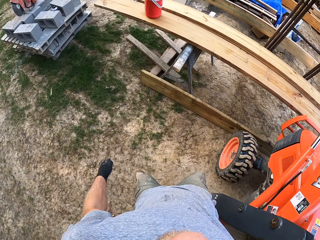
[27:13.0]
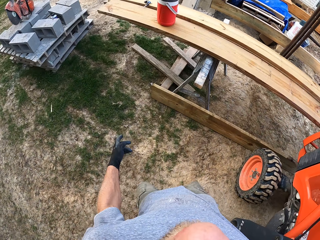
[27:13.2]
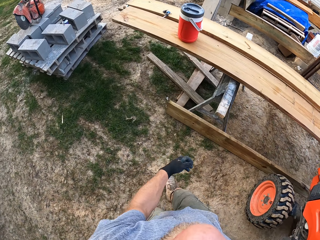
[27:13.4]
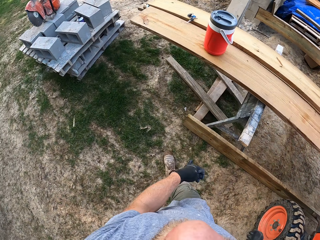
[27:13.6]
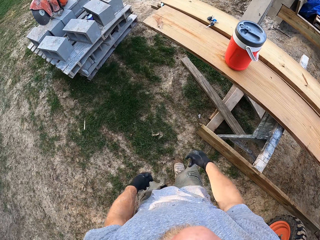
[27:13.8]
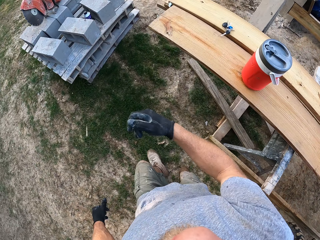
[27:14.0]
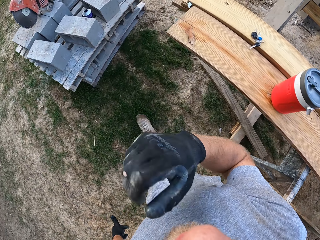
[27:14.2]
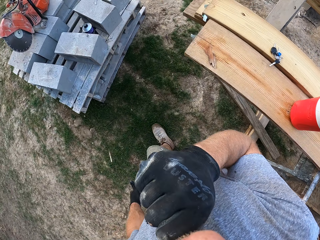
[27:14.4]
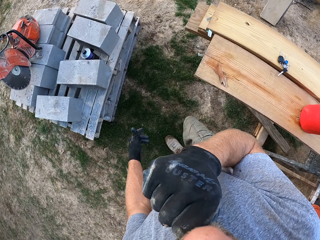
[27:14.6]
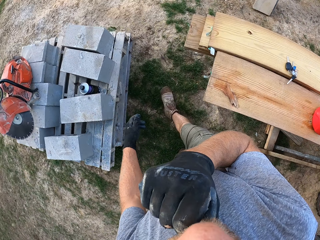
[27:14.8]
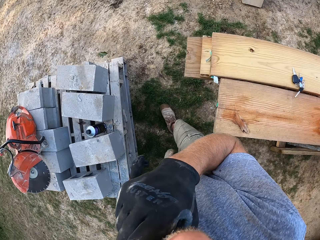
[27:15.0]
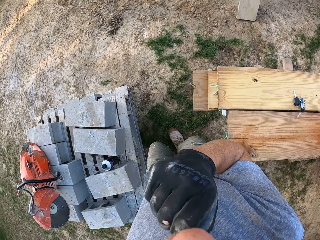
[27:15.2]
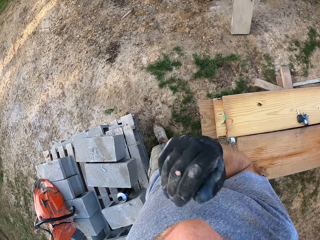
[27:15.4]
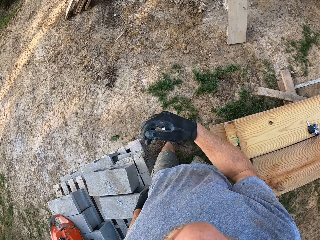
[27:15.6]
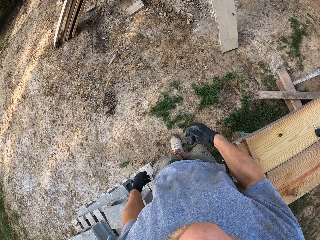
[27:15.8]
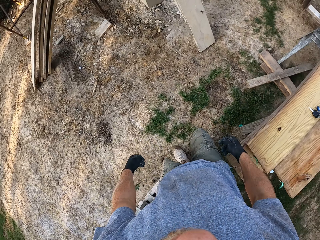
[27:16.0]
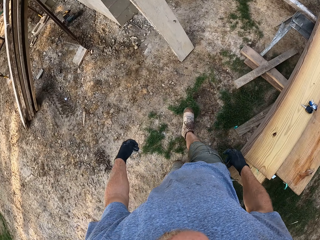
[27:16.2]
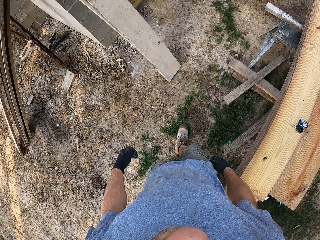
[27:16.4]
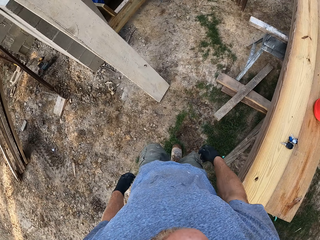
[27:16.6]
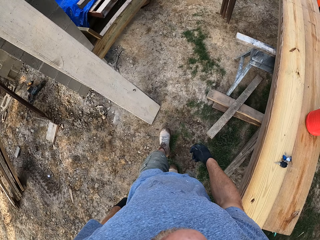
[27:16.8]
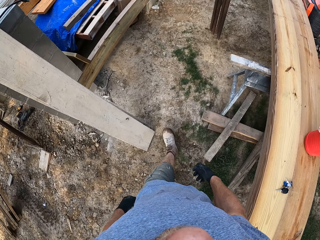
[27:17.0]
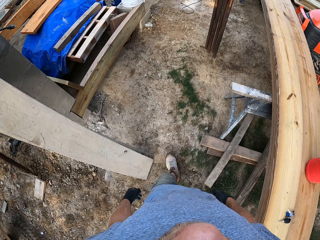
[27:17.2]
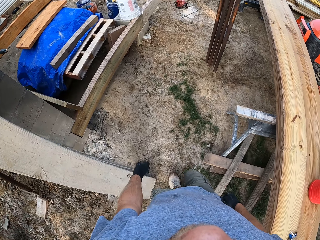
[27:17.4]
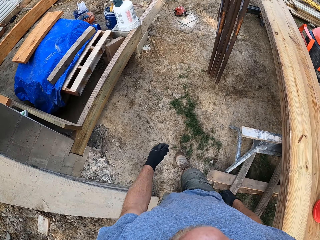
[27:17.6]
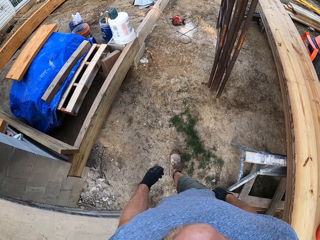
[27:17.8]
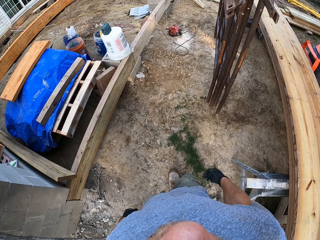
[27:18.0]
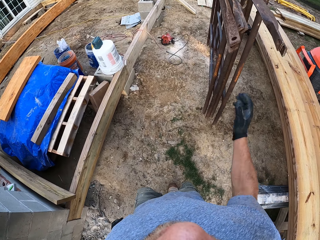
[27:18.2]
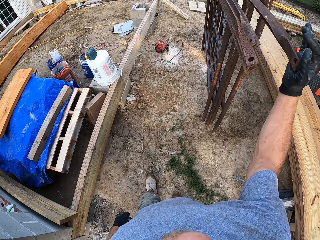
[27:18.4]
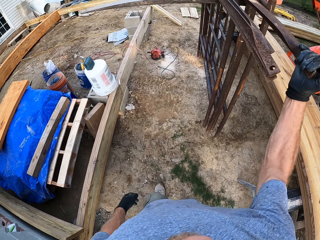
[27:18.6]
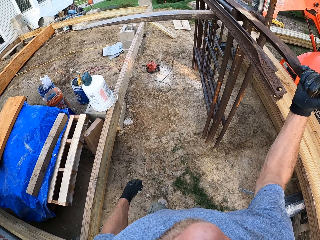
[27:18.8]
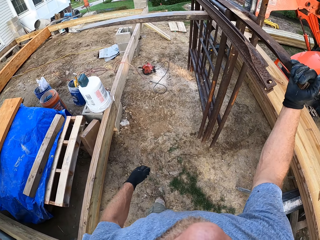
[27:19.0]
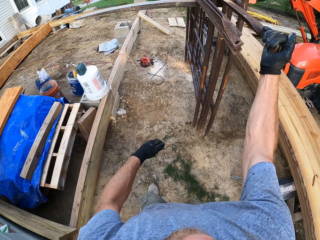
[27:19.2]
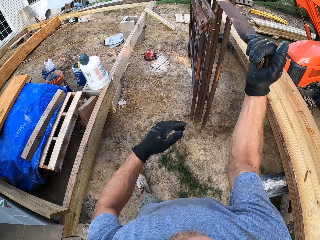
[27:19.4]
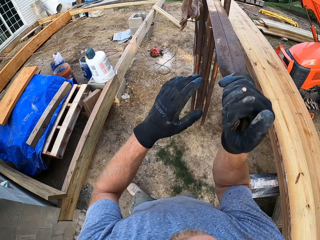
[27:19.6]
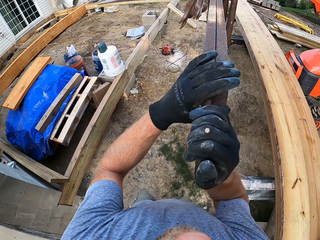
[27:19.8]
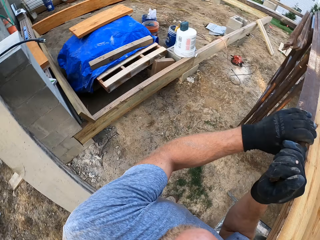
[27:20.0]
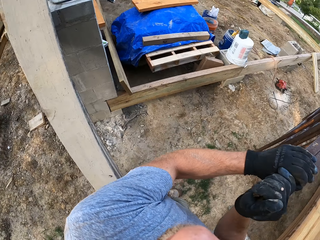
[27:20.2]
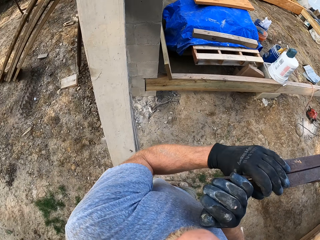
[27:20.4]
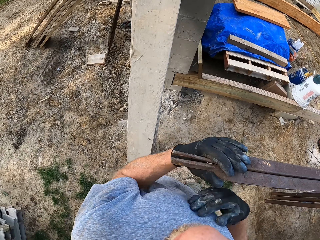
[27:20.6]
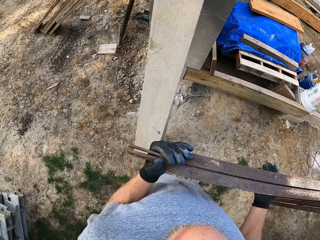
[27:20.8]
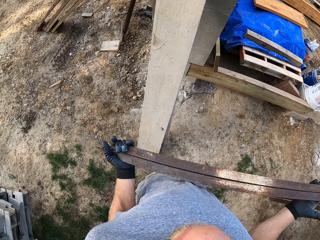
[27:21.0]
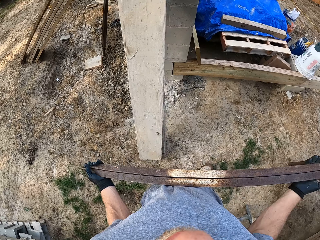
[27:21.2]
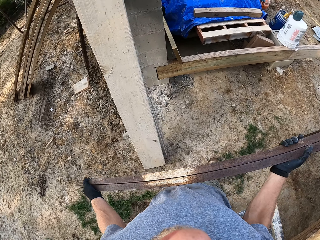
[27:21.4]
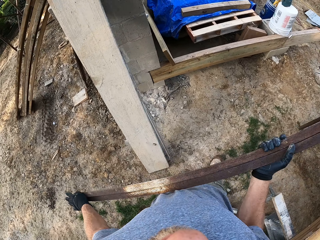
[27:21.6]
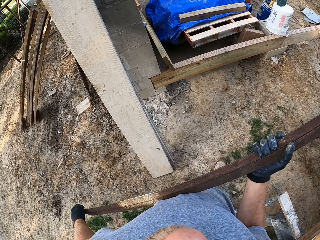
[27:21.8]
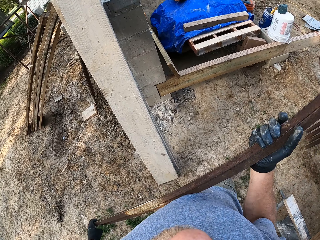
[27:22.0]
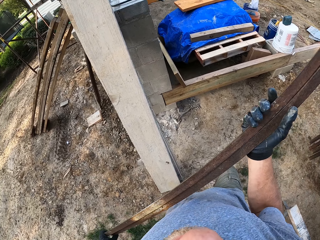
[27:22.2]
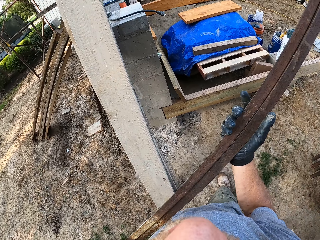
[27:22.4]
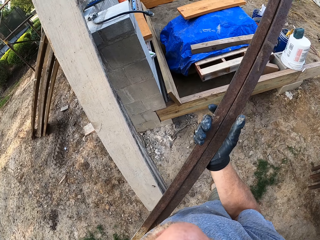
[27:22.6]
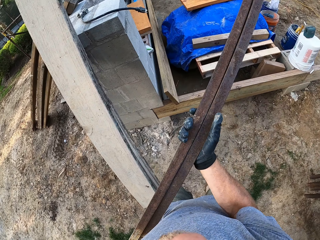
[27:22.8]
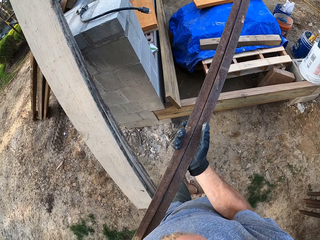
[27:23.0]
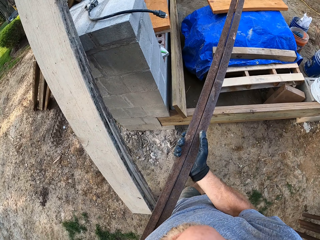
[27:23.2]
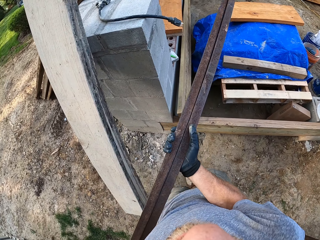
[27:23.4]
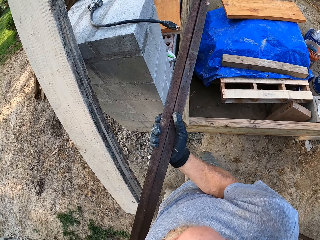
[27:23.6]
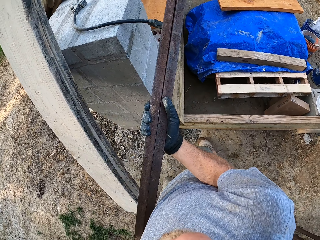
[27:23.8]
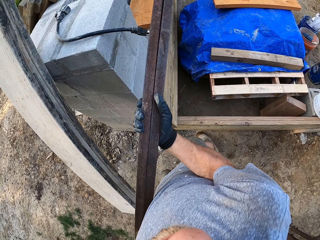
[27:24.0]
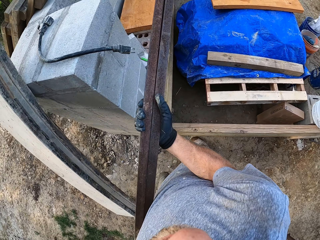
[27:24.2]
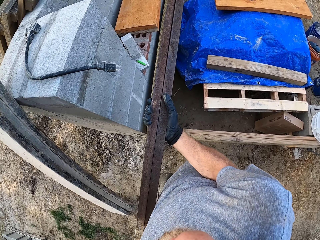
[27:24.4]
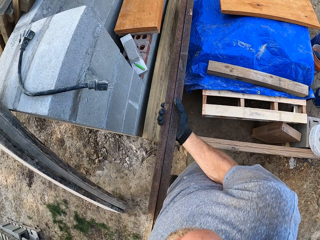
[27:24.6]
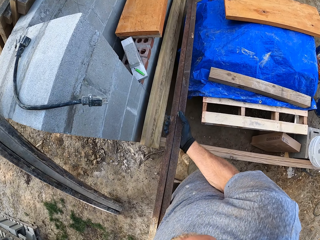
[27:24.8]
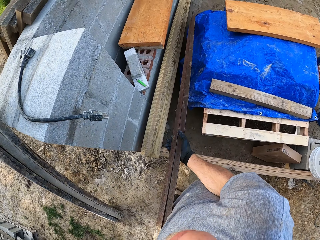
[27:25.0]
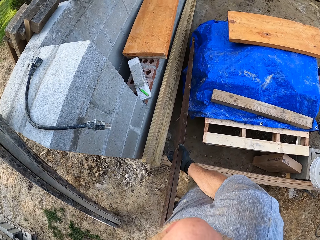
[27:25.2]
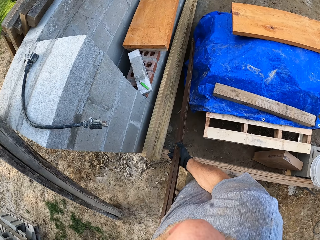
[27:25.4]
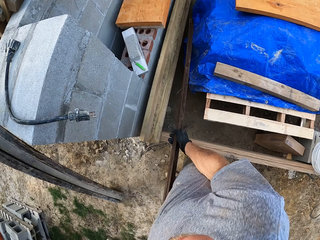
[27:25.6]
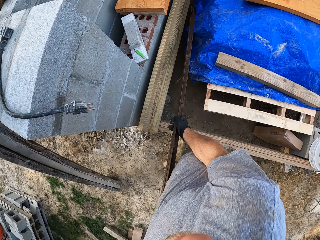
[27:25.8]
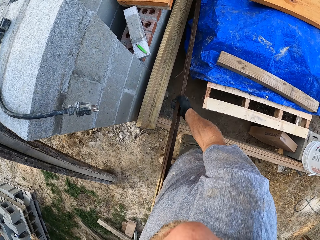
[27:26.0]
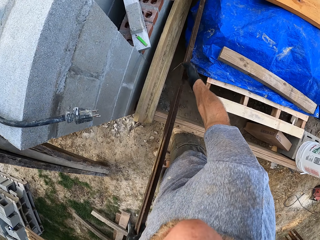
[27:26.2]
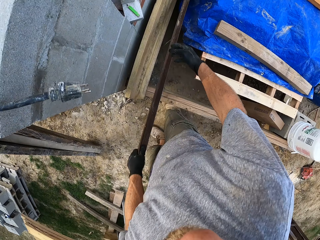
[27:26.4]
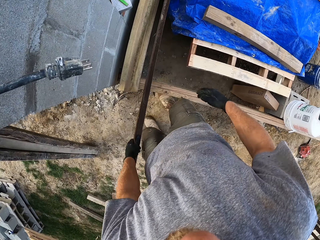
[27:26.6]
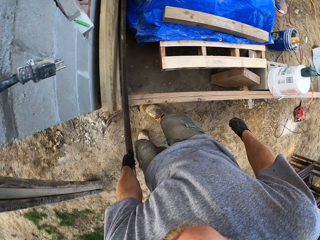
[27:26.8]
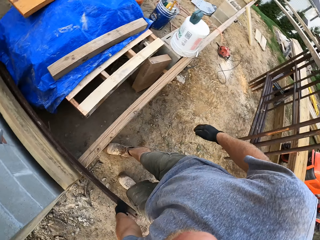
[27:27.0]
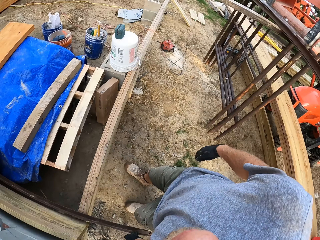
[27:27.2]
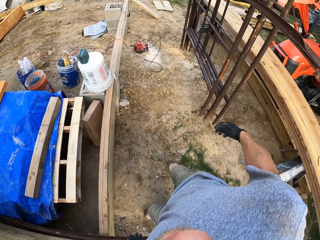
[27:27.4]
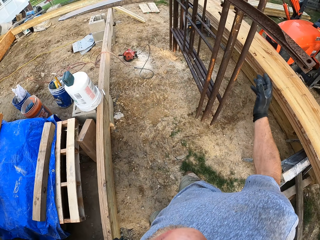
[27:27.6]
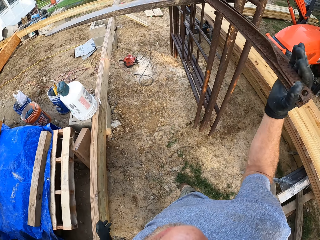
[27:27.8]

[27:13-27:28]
The camera wearer walks to the fork of the tractor. He raises his right hand to his face. He walks around the construction site. He pulls his hand off the chin. He walks around the construction site. He takes a pair of iron rods or metal bar on the fork of the tractor with both hands. He stands beside the metal. He carries the metal bar. He walks around the construction site. He places the pair of iron rods on a plank frame on the ground.

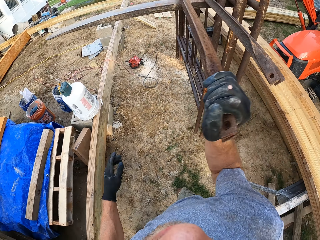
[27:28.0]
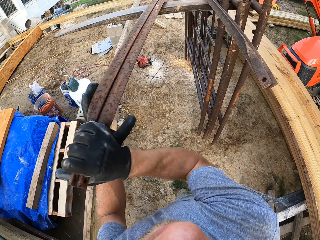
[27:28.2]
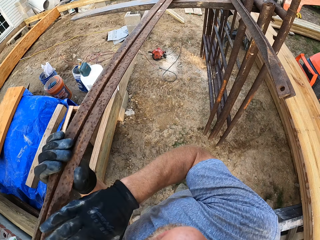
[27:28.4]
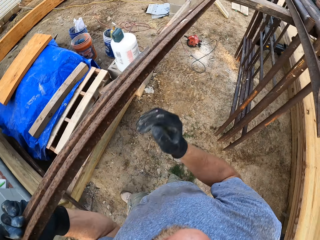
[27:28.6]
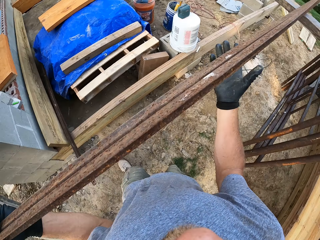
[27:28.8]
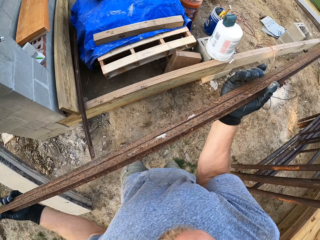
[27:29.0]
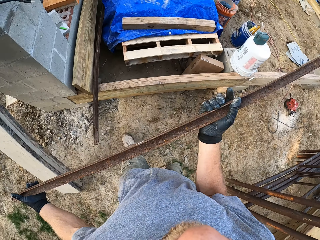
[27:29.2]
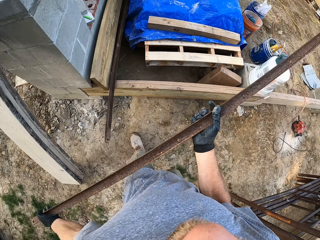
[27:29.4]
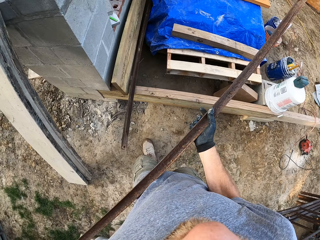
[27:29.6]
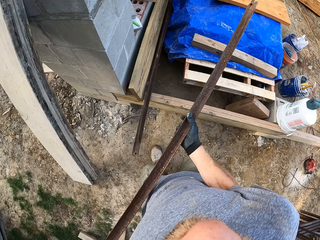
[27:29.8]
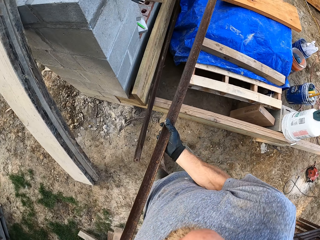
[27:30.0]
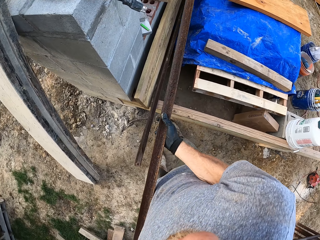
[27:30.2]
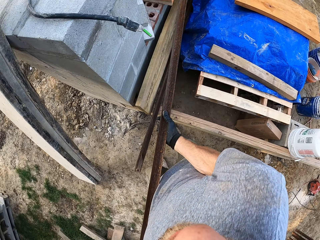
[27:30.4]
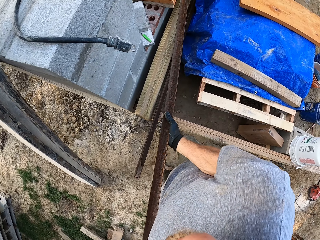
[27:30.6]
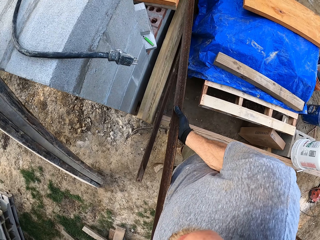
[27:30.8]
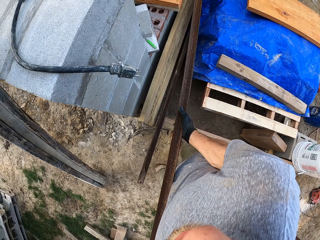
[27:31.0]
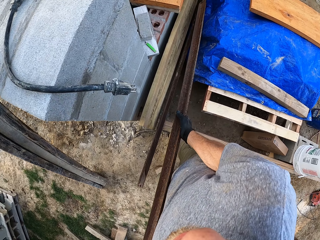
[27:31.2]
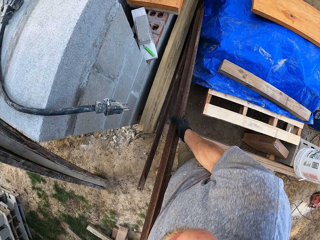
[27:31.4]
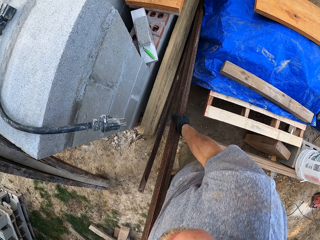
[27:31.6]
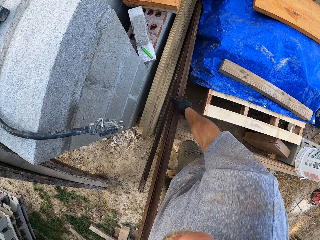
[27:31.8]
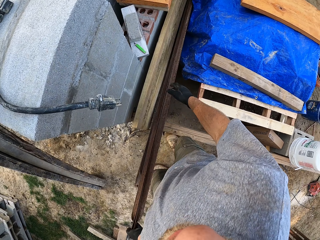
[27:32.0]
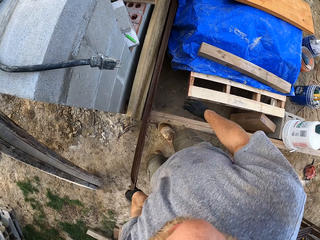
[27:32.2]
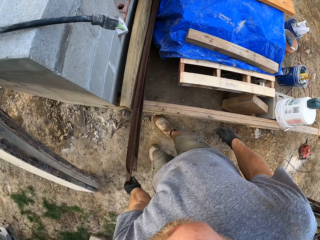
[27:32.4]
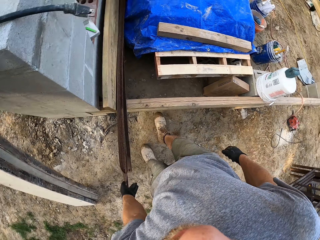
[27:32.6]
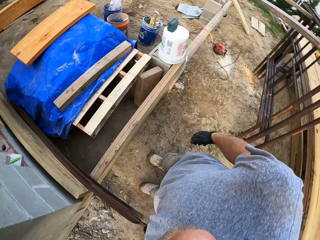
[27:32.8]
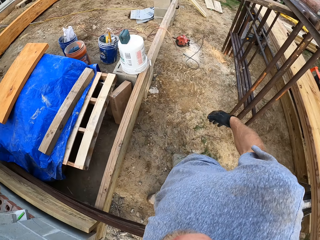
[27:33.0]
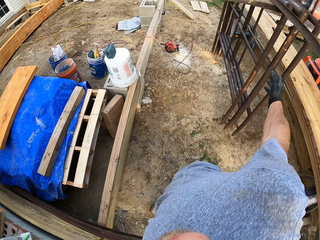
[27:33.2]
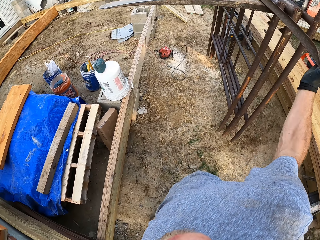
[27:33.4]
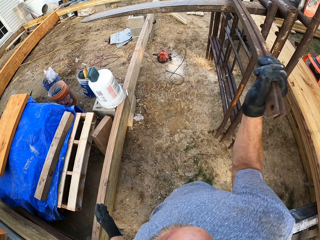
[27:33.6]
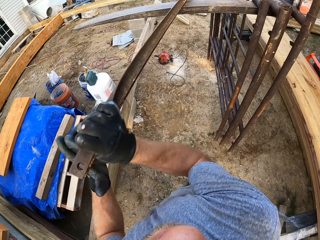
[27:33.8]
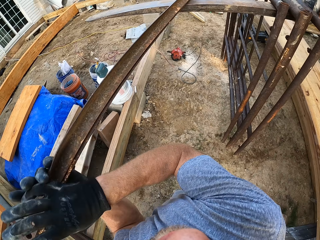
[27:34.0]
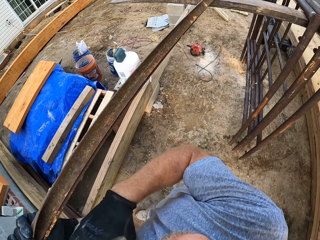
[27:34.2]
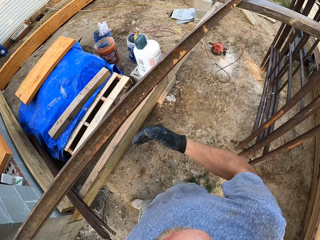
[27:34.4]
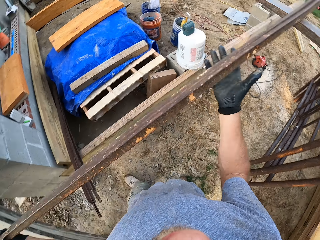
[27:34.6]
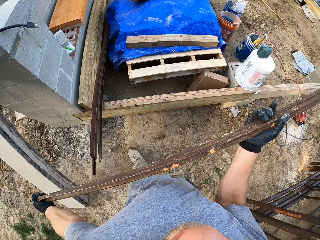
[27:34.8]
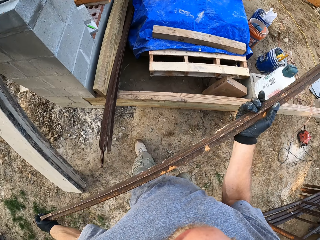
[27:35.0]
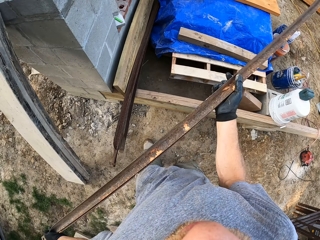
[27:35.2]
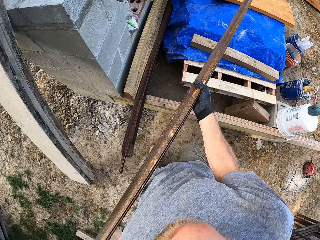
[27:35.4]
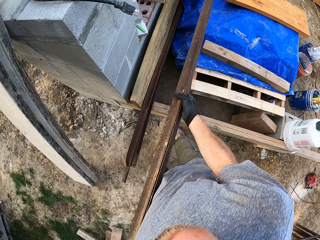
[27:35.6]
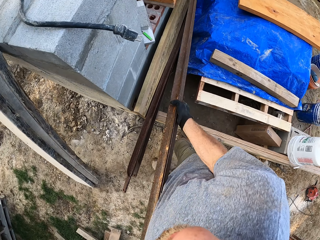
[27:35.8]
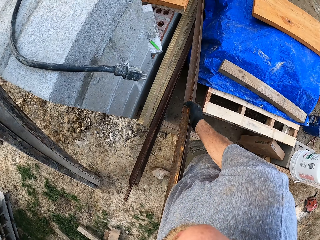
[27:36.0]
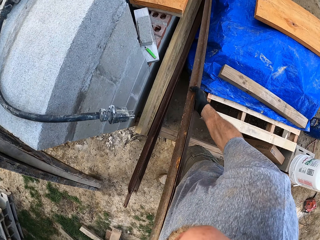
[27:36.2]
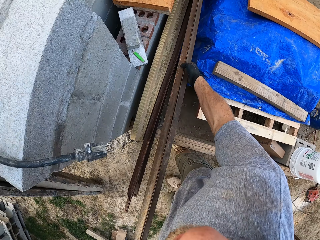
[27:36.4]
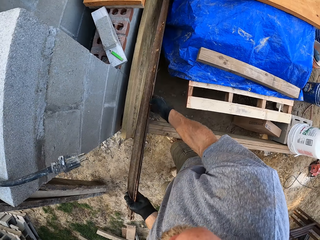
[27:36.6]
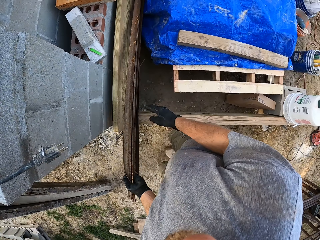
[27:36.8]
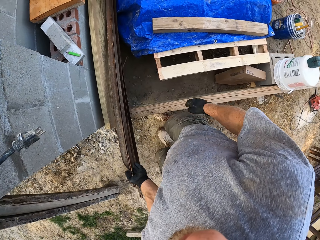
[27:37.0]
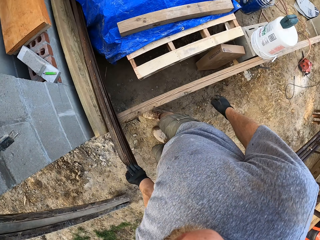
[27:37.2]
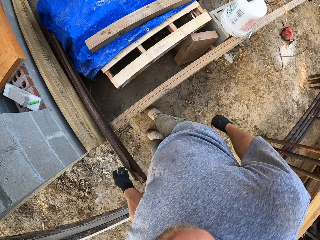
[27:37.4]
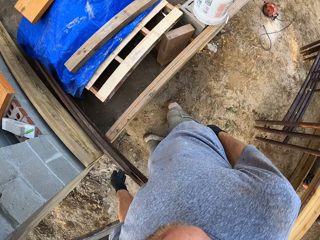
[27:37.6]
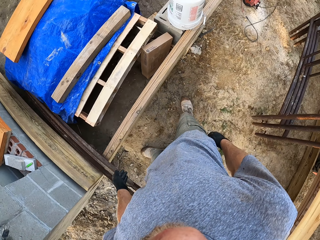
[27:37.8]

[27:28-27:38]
The camera wearer walks away from the metal bar. They take another pair of iron rods or metal bar on the fork of the tractor with both hands. They place the pair of iron rods on the plank frame on the ground. They walk away from the metal bar. They take another pair of iron rods on the fork of the tractor with both hands. They carry the metal bar. They place the pair of iron rods on the plank frame on the ground. They walk away from the metal bar.
